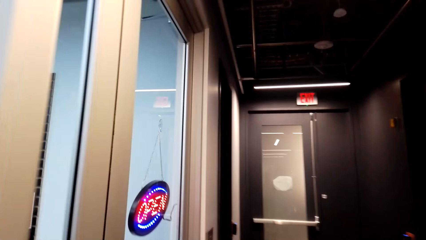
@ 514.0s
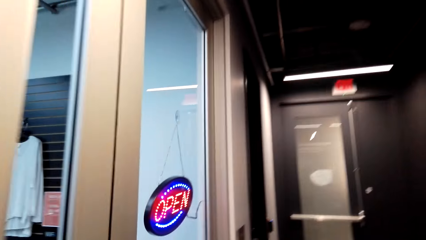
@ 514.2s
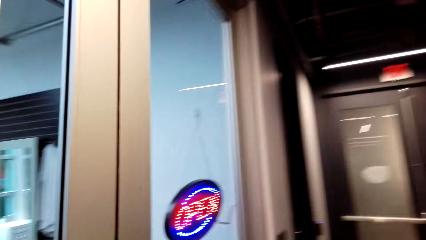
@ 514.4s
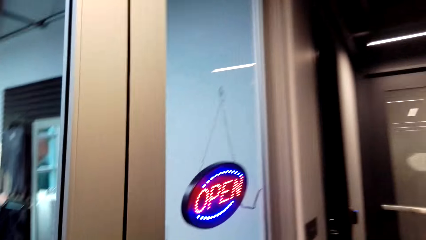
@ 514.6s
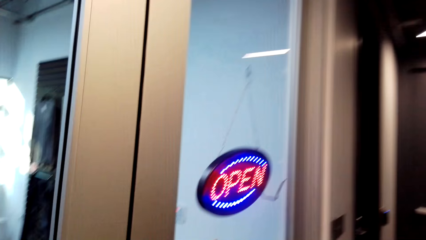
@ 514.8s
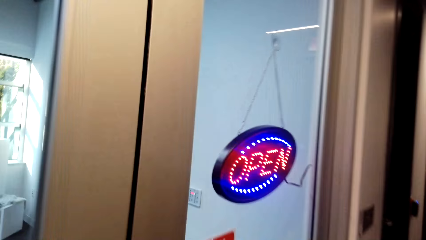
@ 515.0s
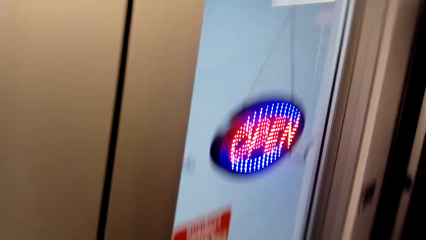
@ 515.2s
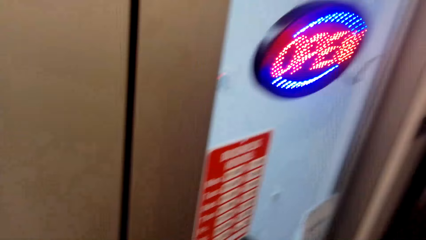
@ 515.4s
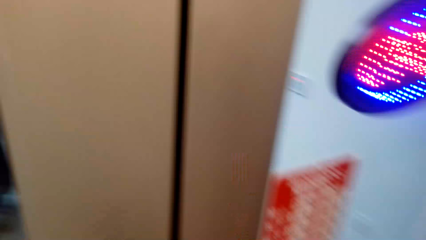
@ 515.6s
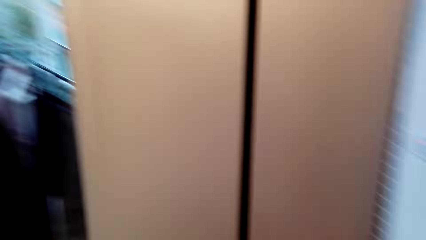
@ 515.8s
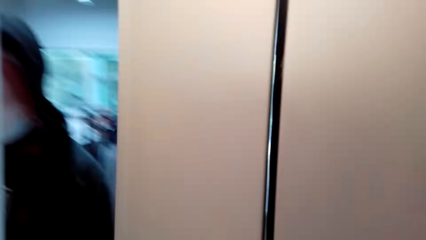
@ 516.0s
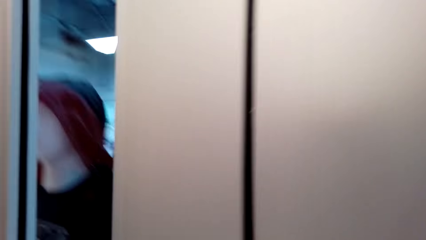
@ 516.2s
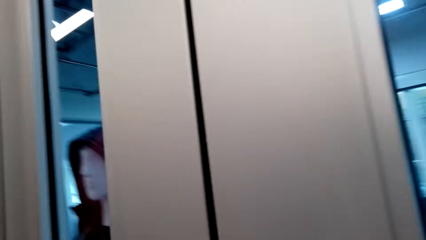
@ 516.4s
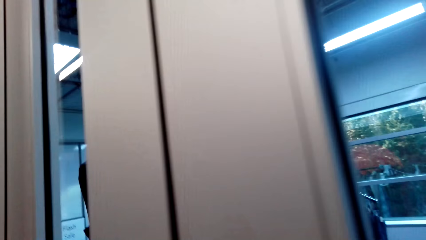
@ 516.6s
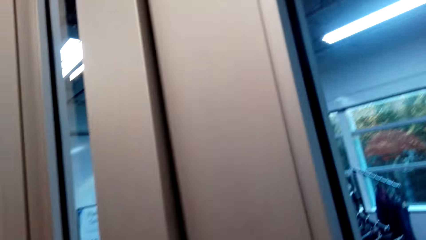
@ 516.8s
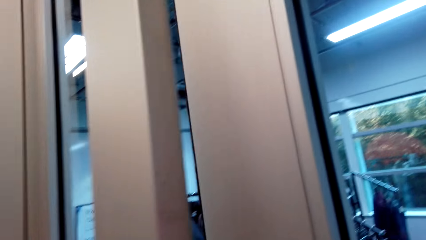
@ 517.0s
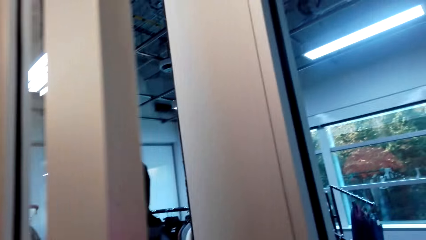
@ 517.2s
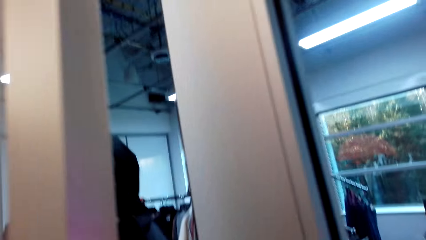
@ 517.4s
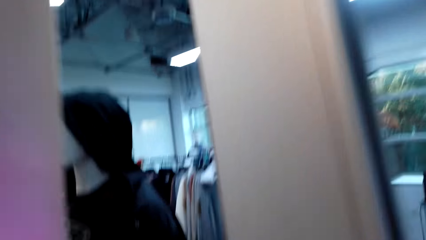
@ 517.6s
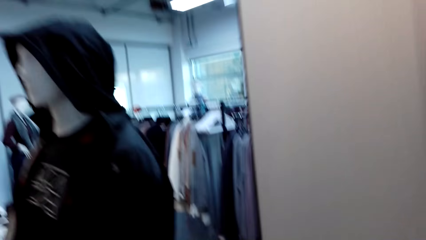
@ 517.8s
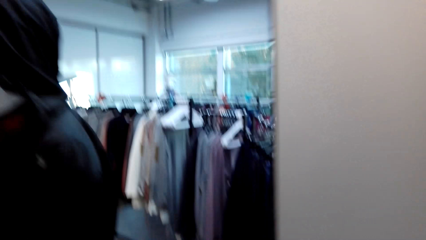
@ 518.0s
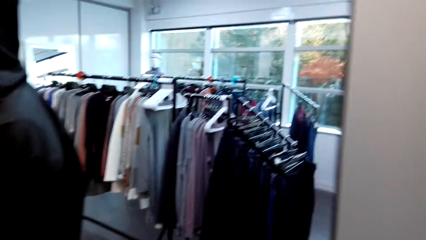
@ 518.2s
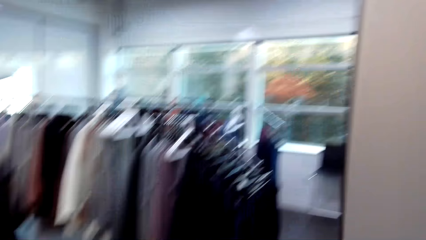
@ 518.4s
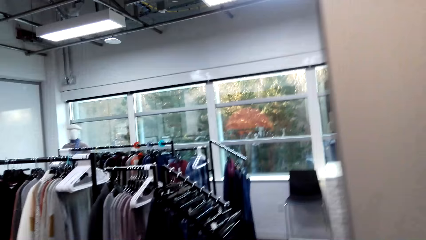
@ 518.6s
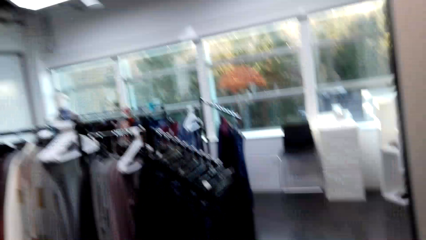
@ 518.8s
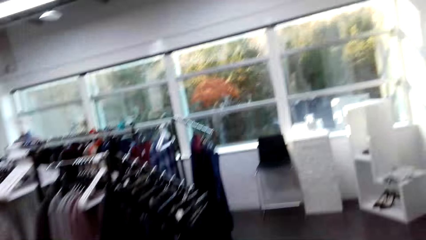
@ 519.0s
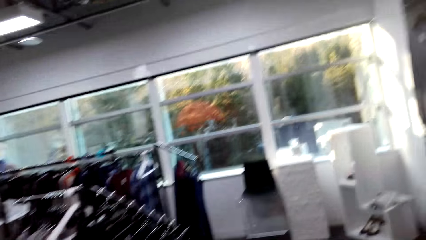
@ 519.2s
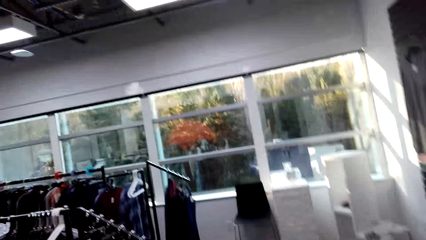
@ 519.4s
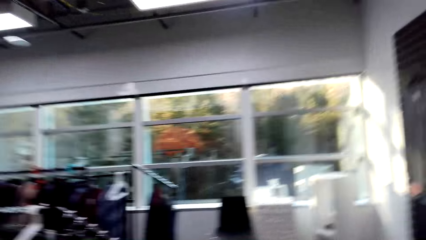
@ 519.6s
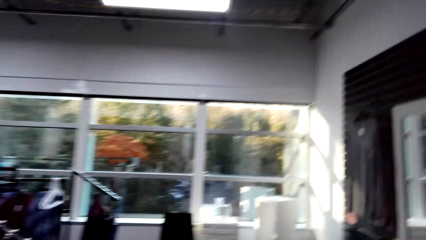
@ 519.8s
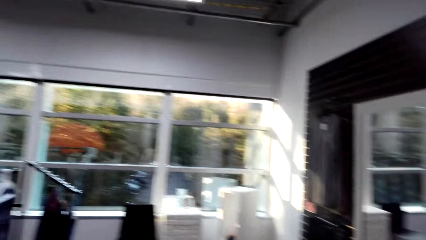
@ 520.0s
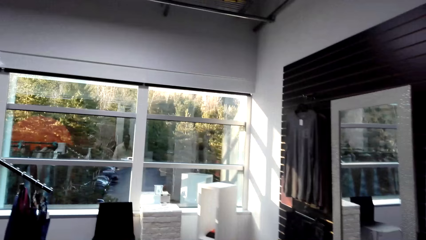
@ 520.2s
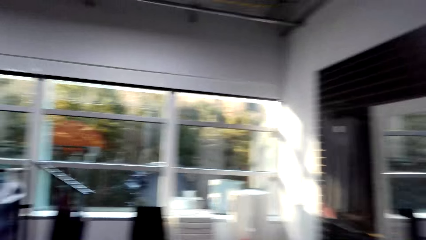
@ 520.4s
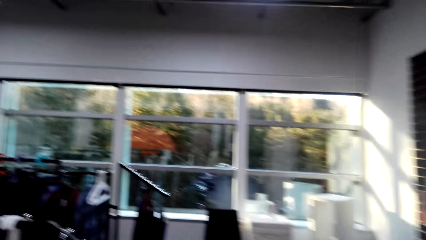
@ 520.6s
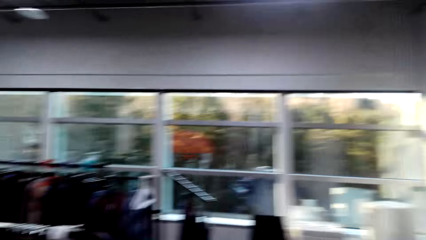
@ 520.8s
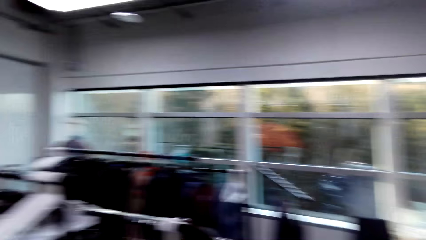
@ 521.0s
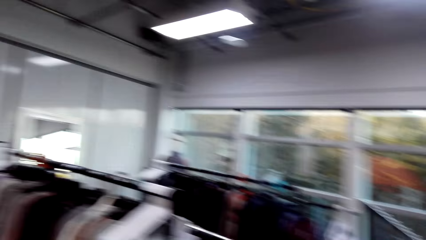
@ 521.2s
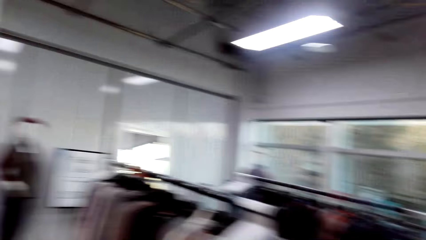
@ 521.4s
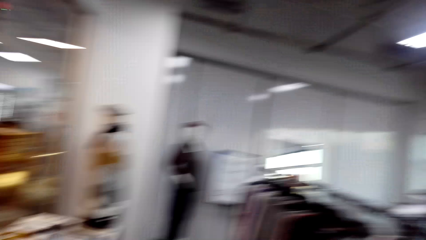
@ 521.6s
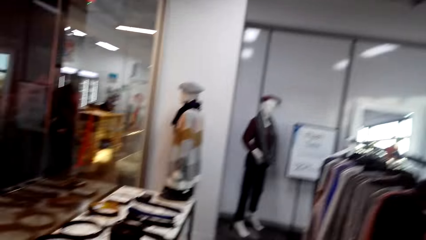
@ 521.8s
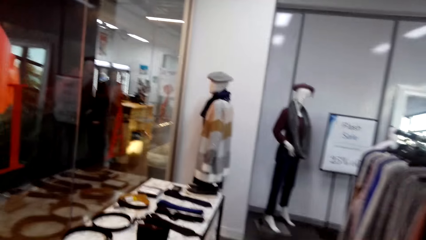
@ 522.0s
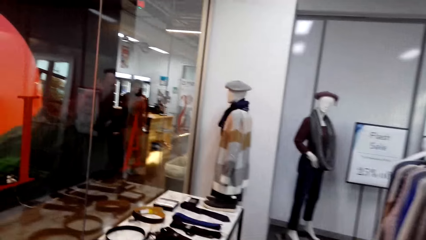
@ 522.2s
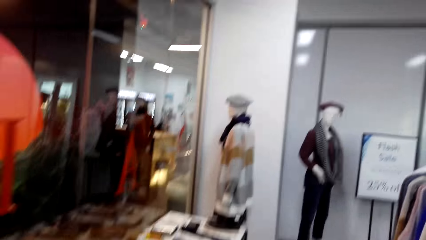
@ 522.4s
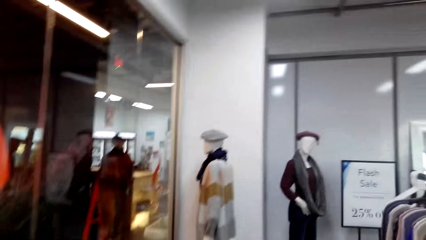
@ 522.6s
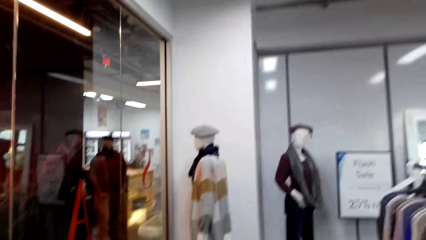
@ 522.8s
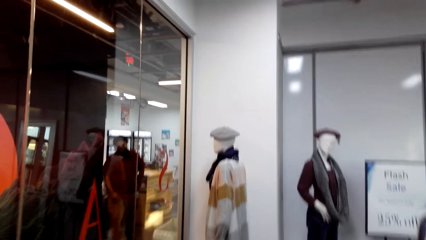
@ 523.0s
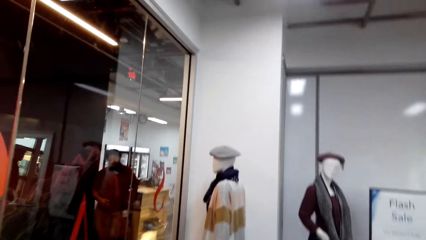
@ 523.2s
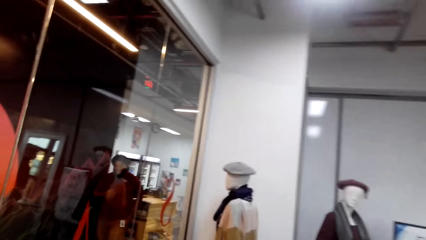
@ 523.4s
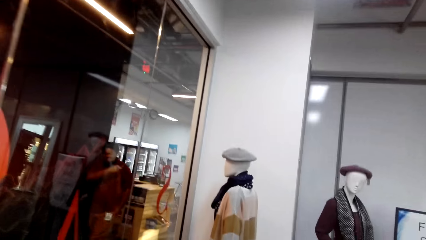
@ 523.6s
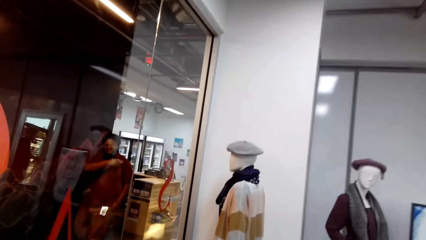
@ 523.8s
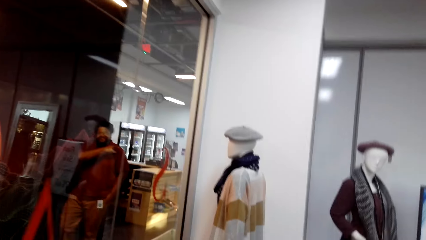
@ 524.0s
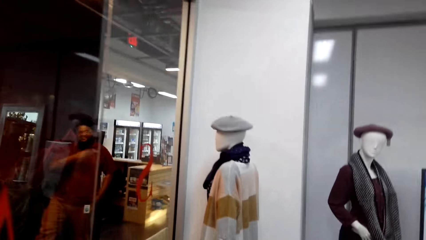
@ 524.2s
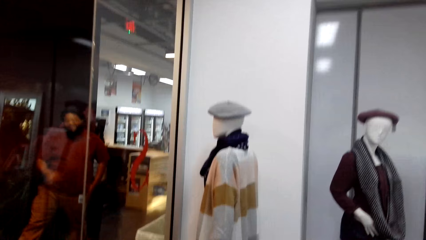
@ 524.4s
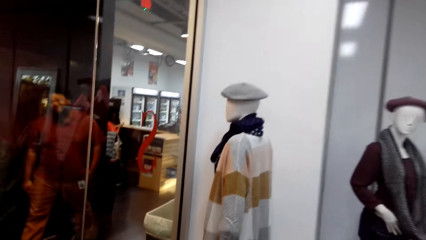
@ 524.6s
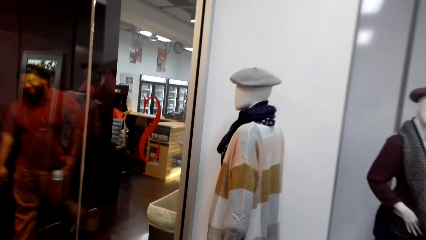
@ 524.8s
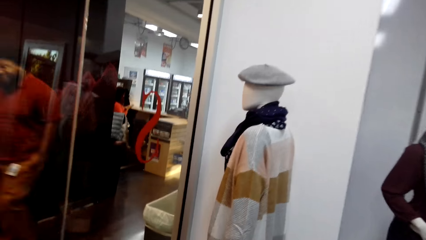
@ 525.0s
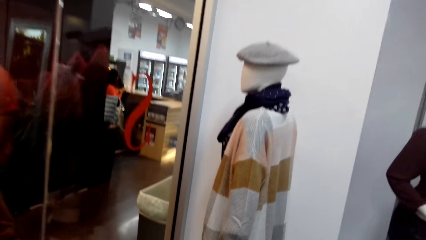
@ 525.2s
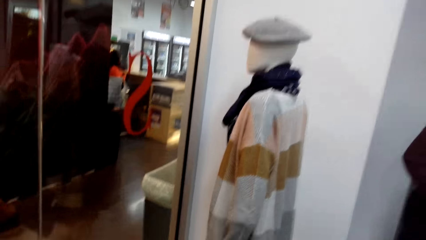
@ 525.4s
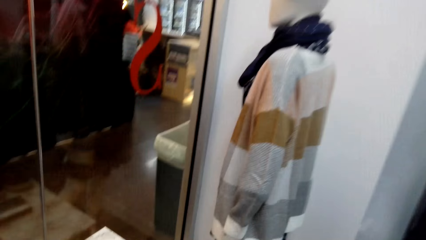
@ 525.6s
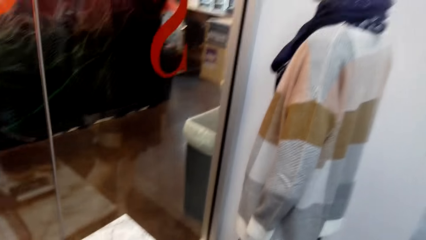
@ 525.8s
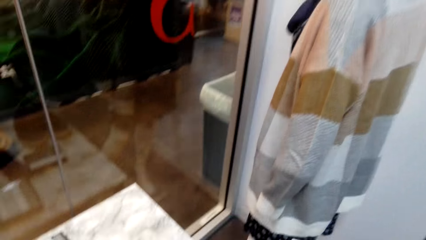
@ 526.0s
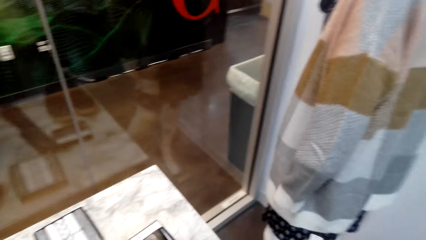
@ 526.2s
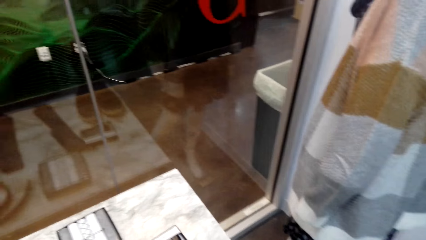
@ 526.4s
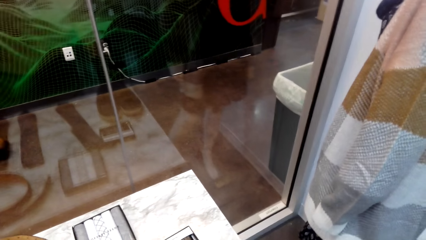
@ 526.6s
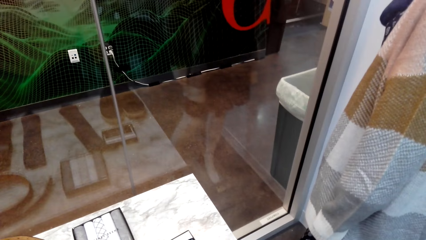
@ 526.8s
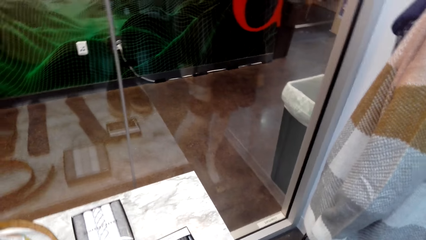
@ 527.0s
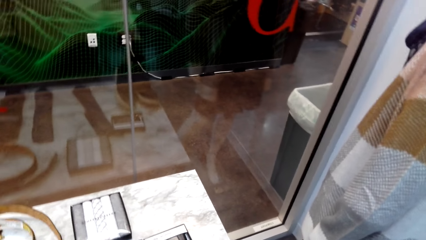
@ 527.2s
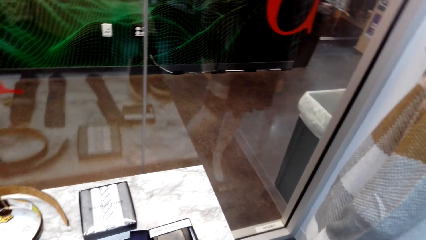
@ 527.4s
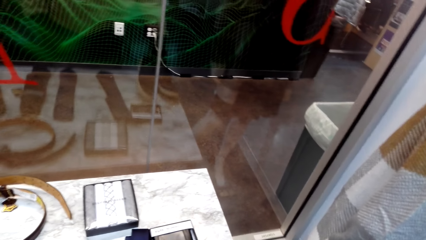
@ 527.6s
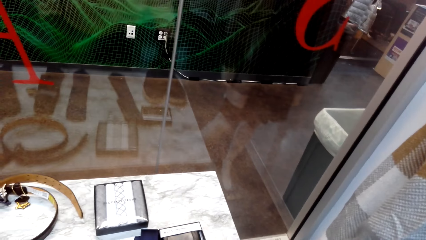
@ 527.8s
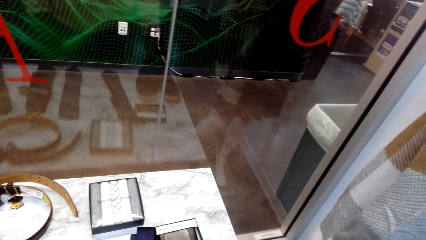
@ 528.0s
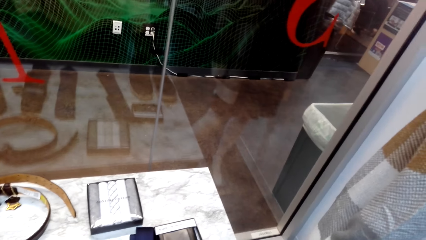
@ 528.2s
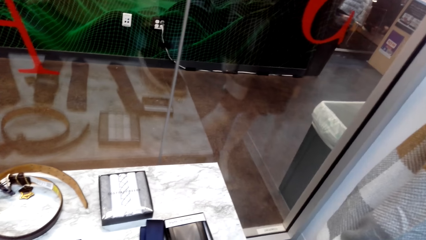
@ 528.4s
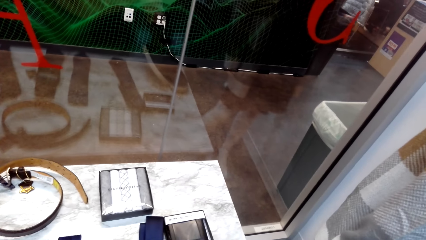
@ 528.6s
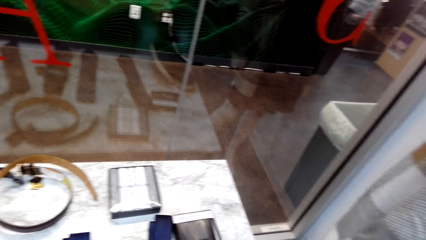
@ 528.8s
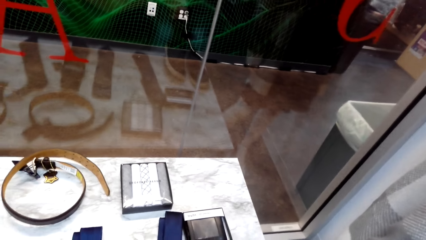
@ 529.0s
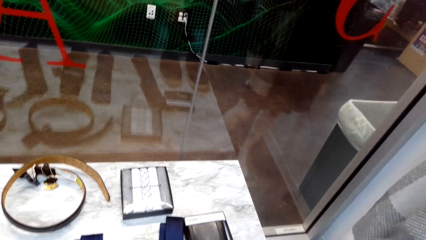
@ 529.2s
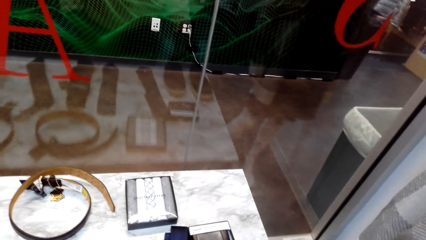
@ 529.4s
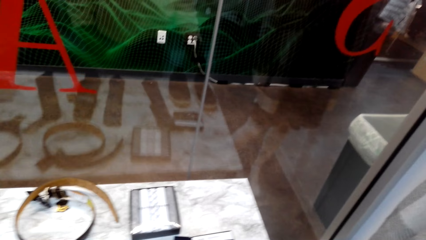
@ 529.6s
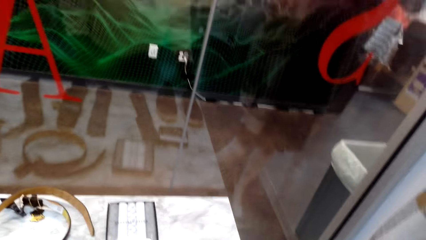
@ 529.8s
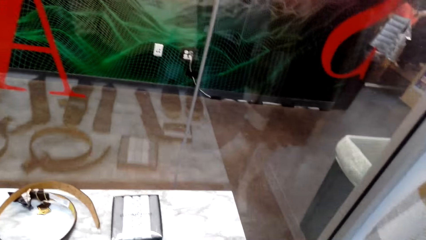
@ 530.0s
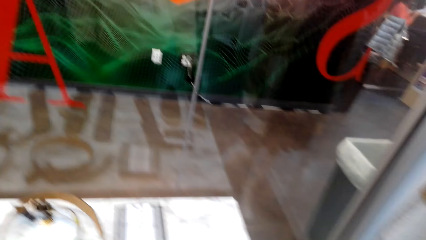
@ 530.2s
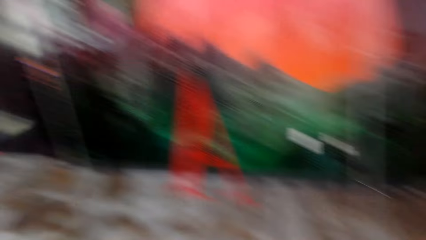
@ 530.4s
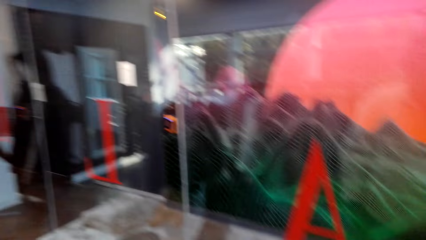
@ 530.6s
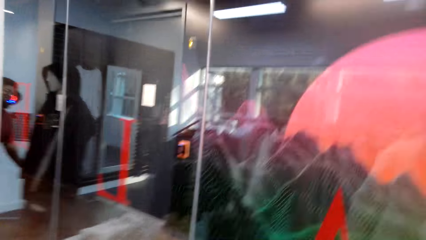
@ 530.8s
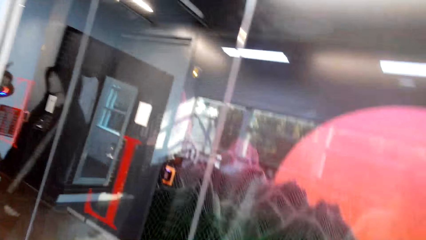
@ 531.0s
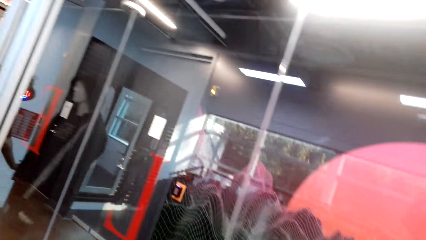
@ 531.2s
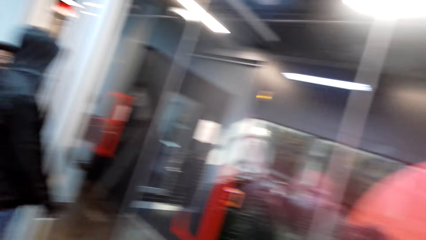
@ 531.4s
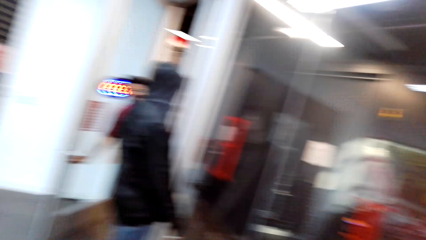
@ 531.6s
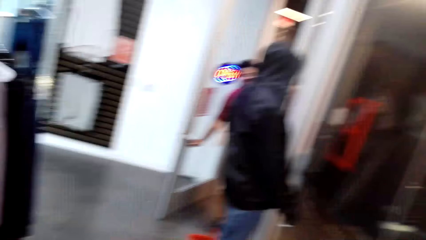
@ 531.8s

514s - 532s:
The camera wearer opens the door. They walk in the boutique. They walk in the boutique again. They turn around. A man walks across. The camera wearer walks in the boutique and looks on a display. They look around. A cashier talks with the camera wearer.
